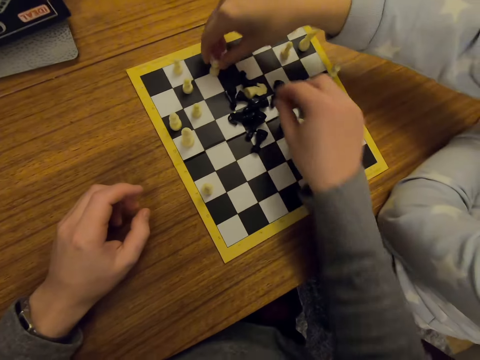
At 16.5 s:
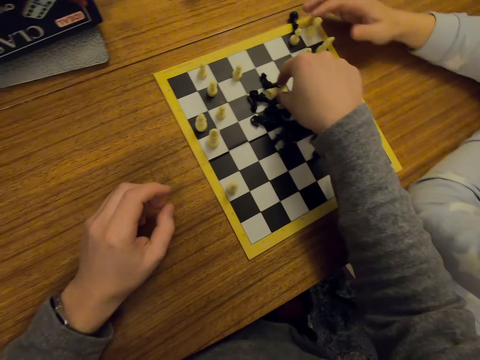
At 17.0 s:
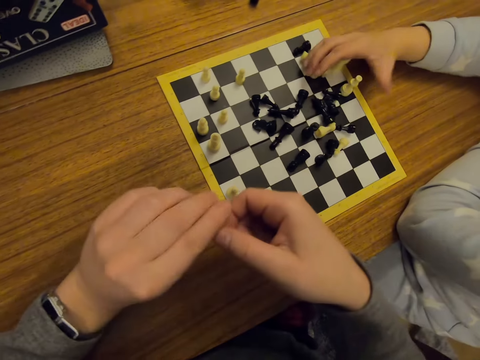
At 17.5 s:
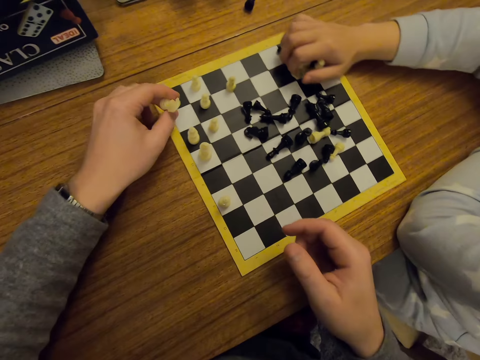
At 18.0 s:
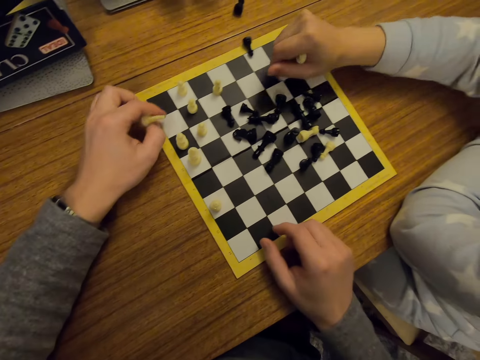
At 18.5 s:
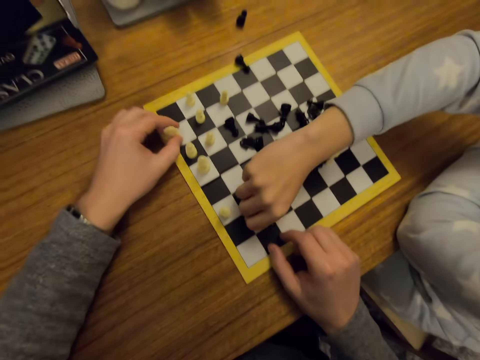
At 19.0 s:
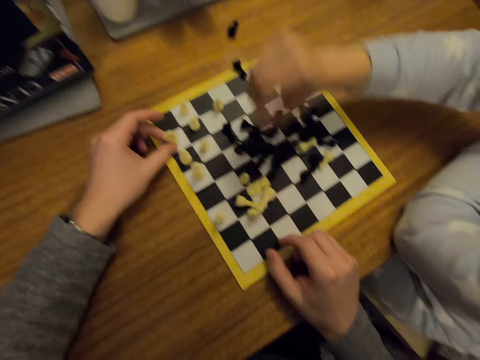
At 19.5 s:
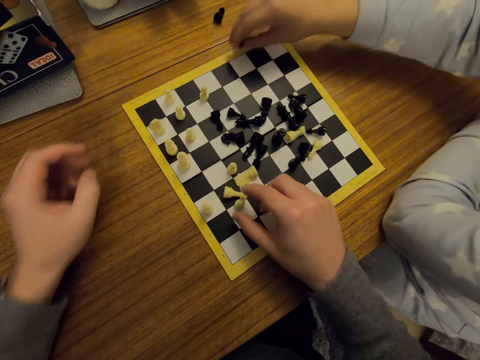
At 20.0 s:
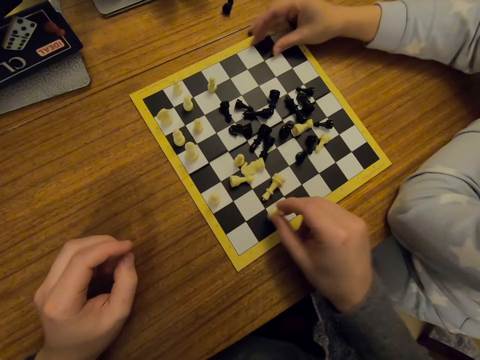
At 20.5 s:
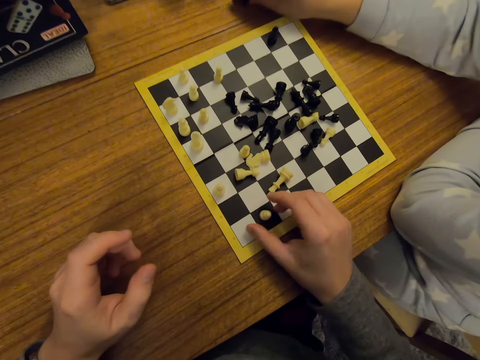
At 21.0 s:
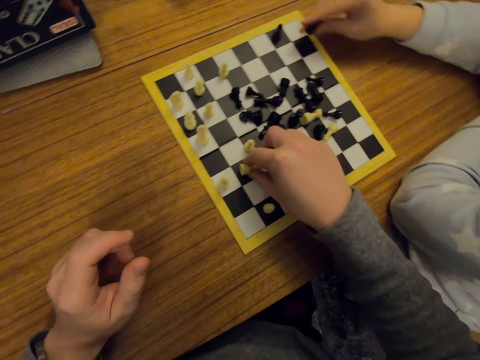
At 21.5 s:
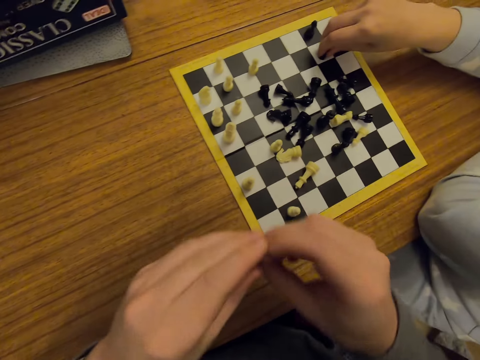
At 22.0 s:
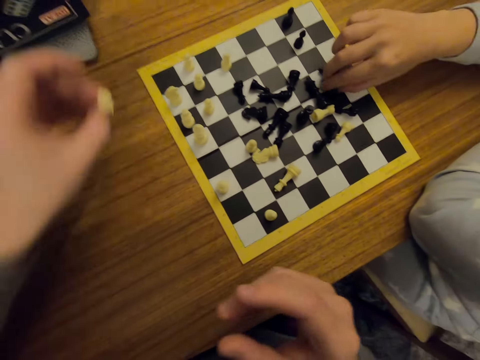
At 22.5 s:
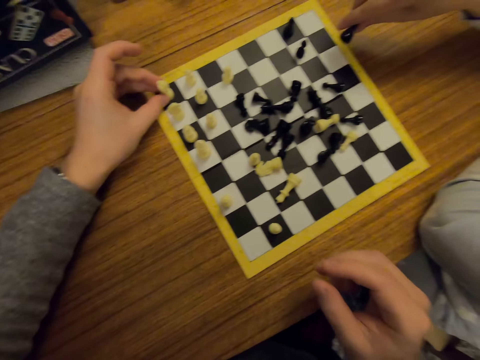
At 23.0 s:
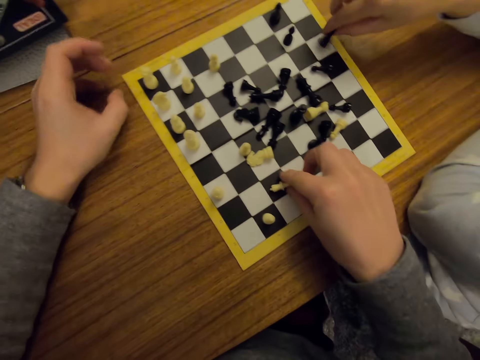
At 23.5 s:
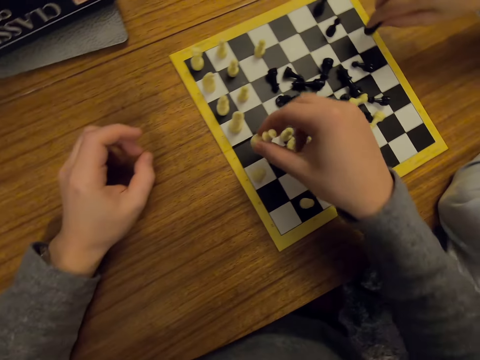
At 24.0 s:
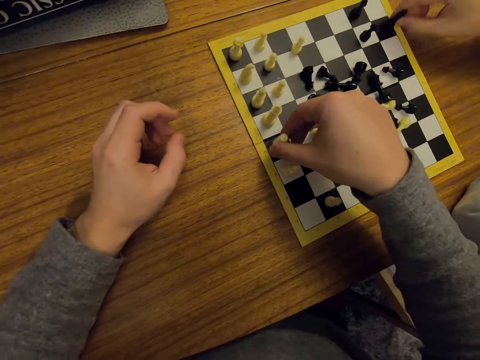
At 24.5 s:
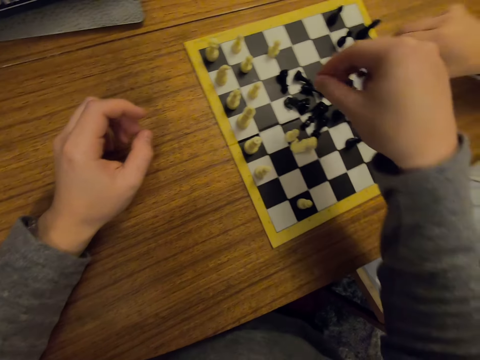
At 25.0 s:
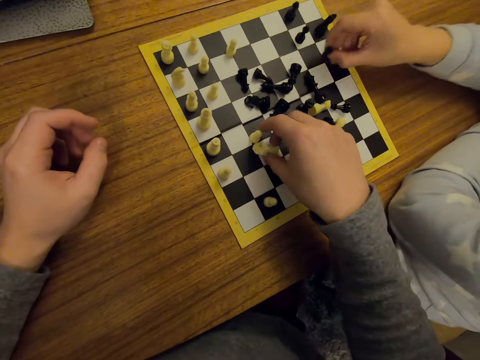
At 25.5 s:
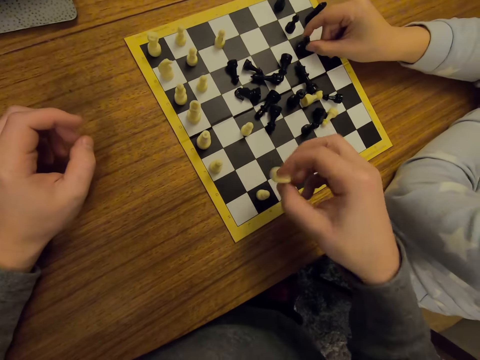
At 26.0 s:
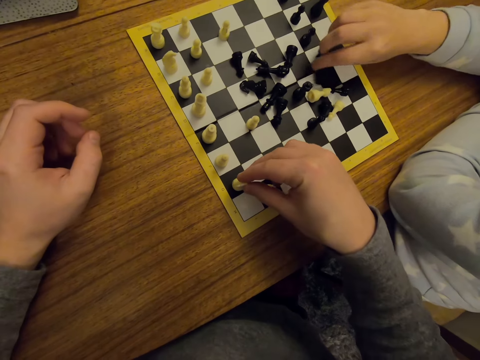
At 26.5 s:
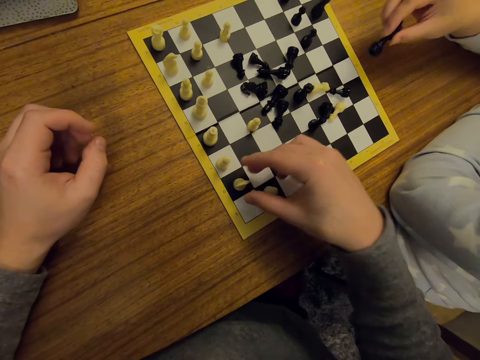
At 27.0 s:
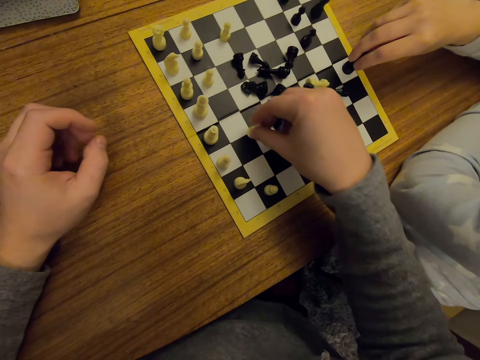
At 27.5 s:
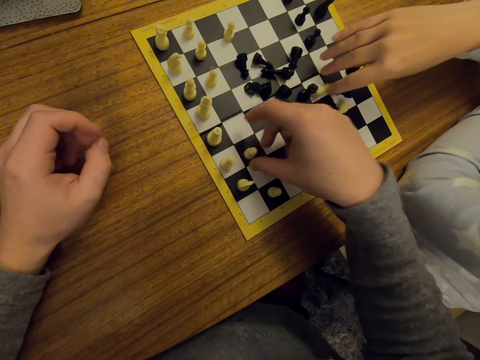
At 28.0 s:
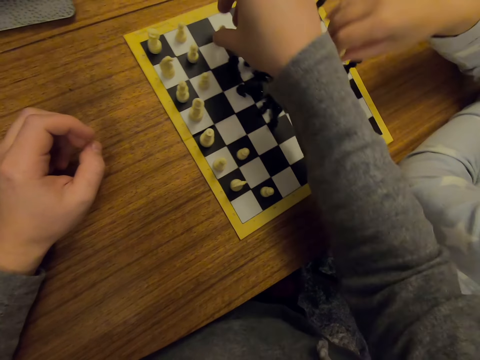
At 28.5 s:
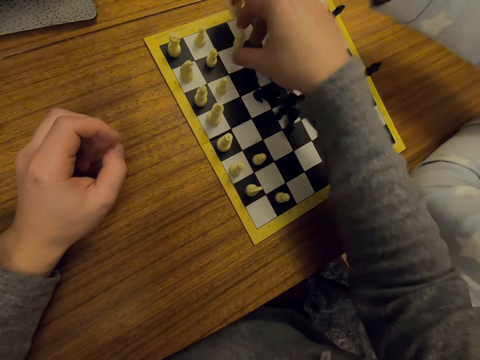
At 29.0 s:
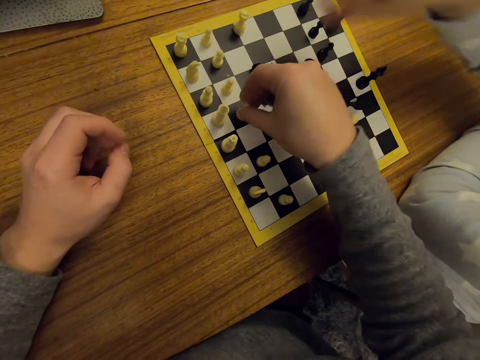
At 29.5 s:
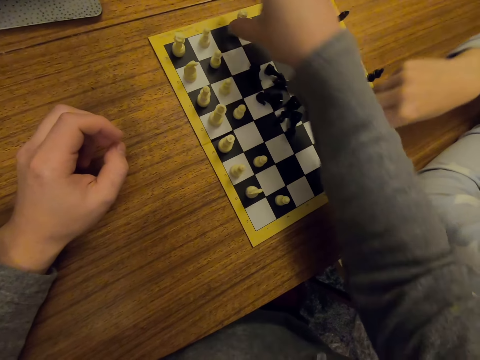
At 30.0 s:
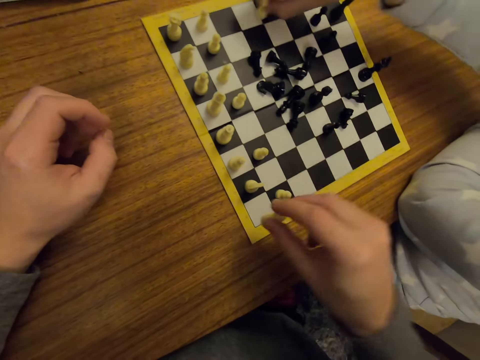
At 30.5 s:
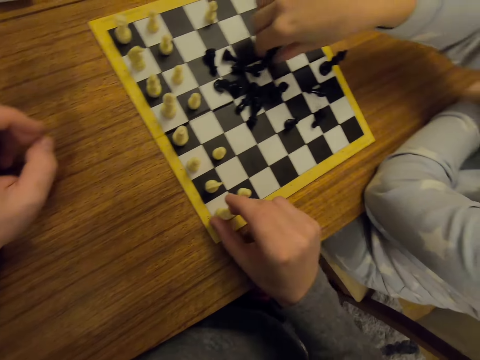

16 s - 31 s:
A person grabs chess pieces on a board. The person puts chess pieces on a table and arranges chess pieces on the board. The camera wearer arranges chess pieces on the board.

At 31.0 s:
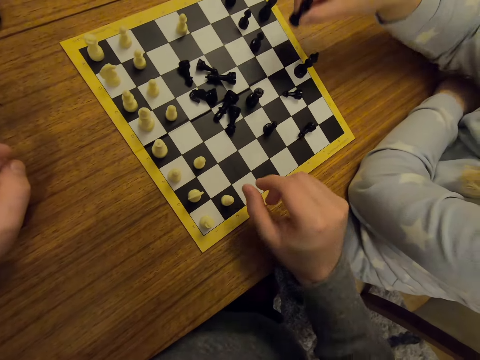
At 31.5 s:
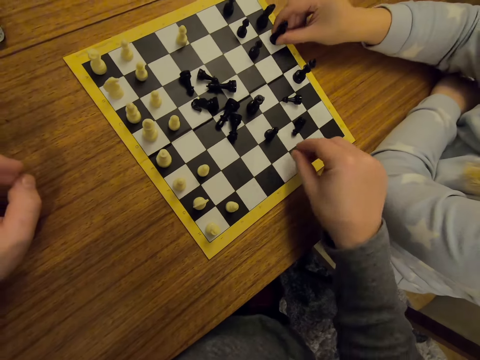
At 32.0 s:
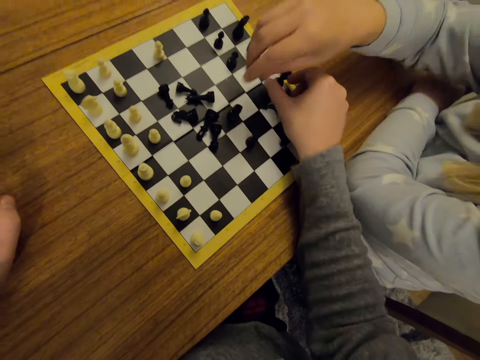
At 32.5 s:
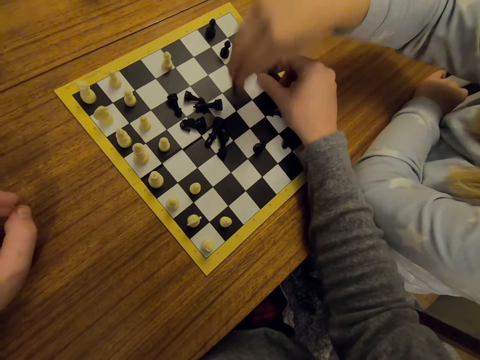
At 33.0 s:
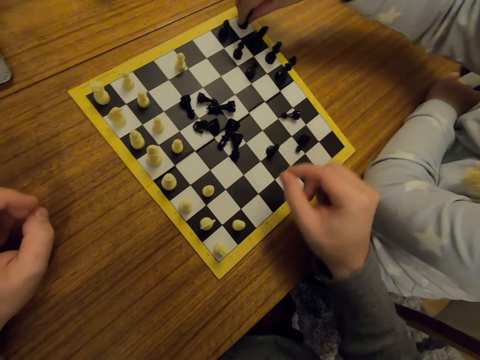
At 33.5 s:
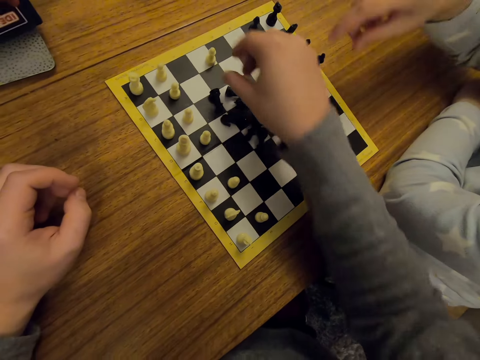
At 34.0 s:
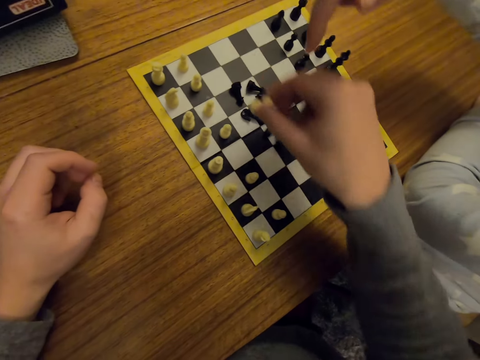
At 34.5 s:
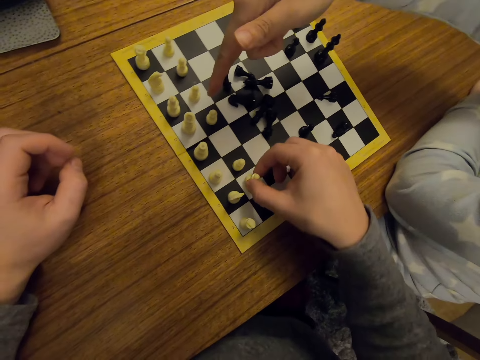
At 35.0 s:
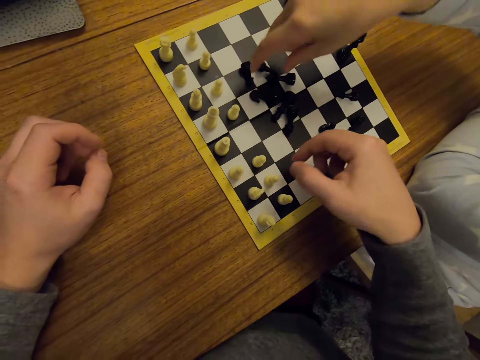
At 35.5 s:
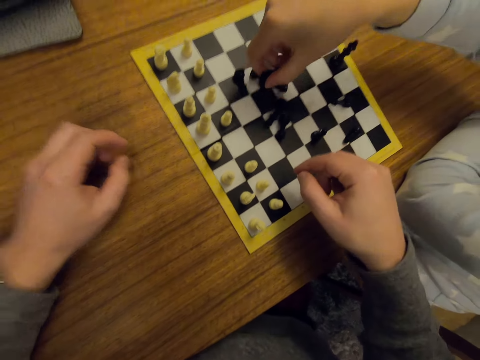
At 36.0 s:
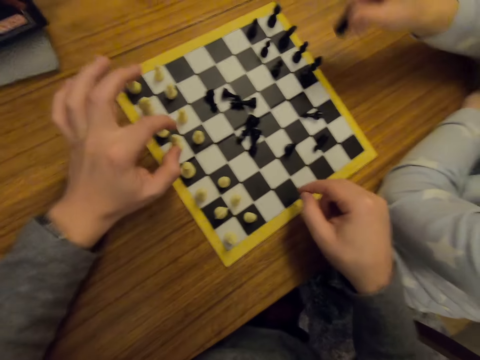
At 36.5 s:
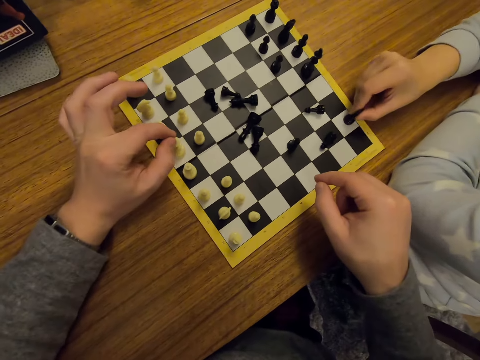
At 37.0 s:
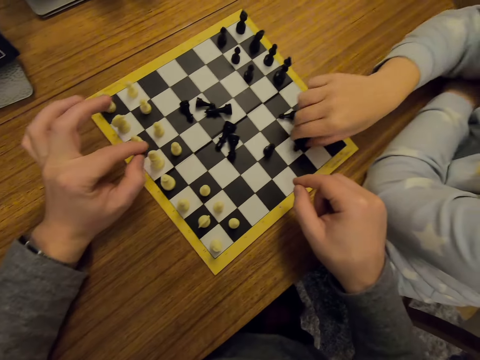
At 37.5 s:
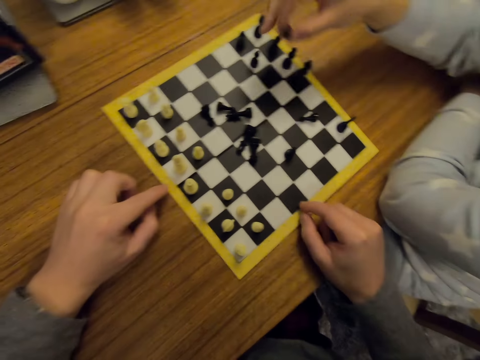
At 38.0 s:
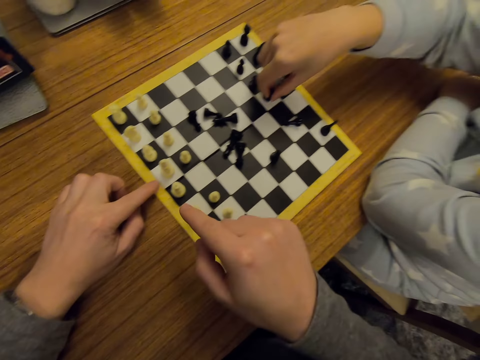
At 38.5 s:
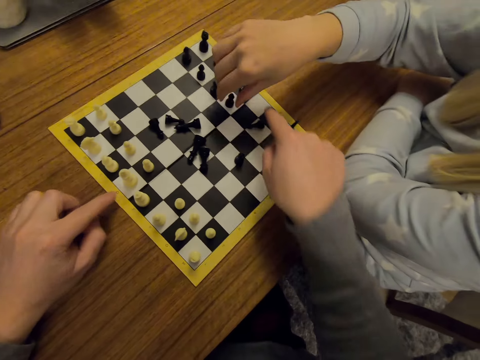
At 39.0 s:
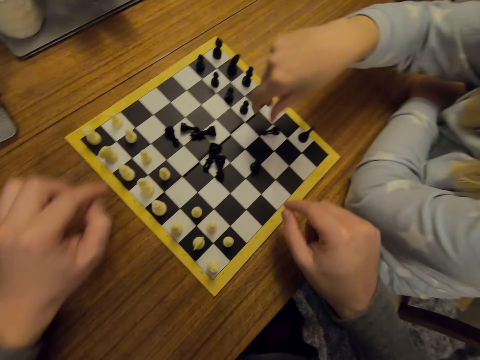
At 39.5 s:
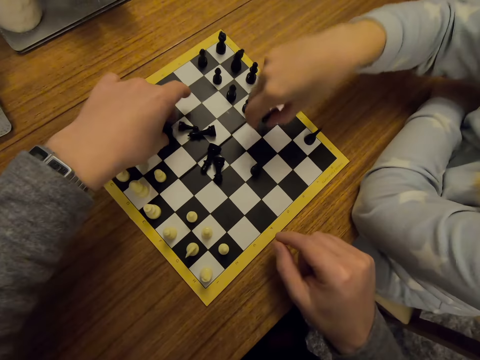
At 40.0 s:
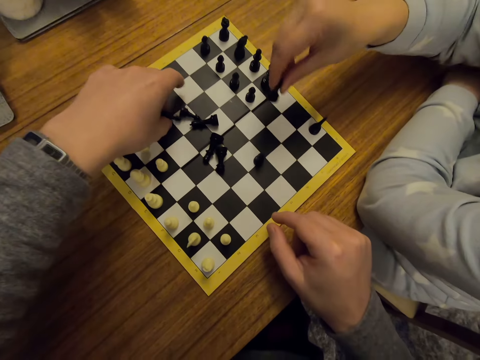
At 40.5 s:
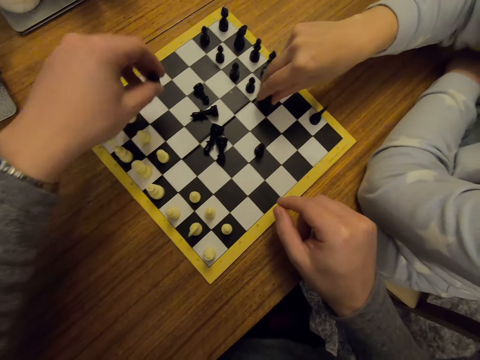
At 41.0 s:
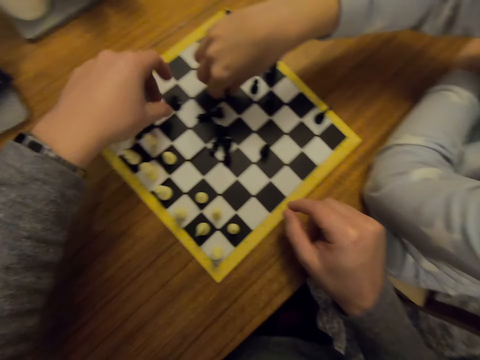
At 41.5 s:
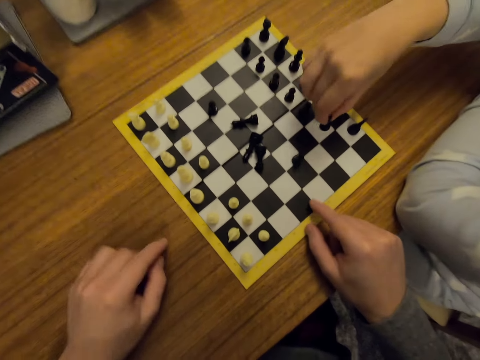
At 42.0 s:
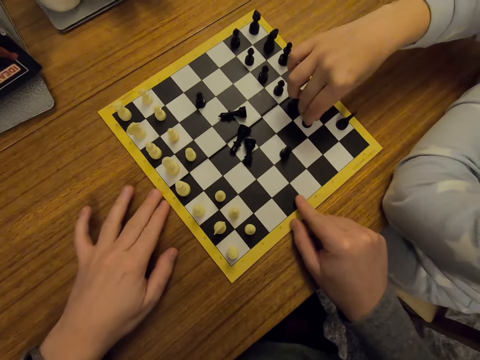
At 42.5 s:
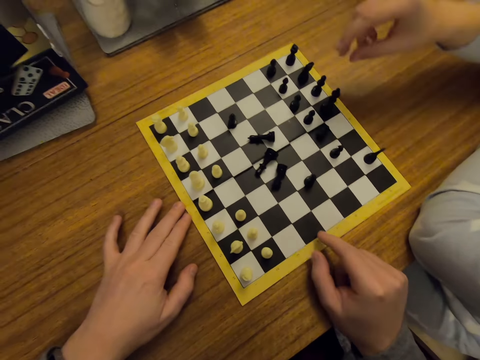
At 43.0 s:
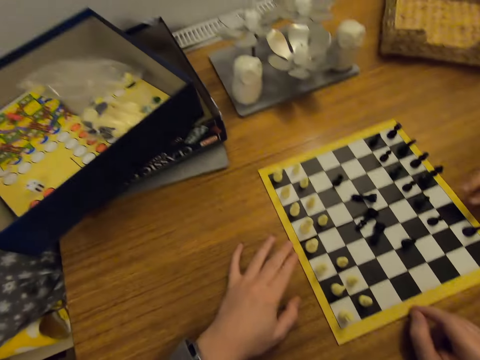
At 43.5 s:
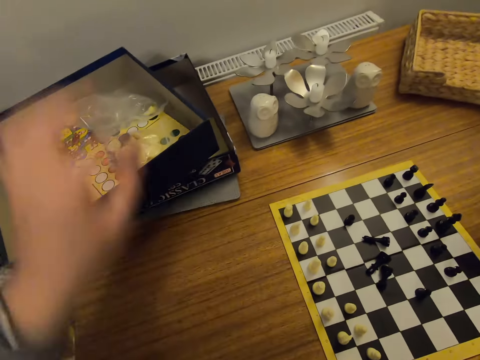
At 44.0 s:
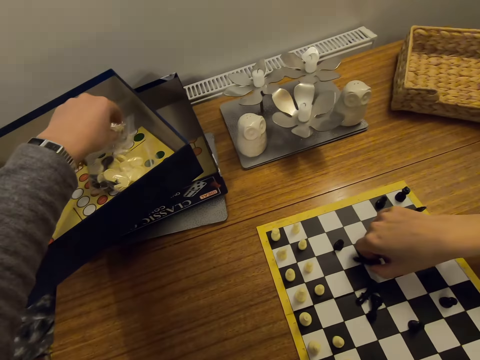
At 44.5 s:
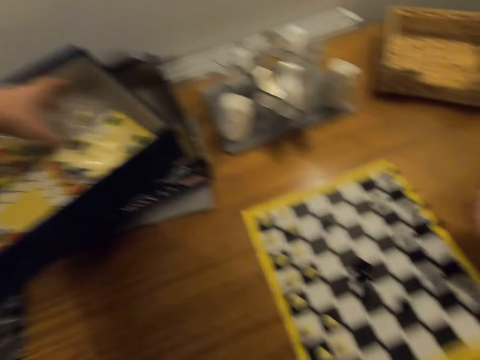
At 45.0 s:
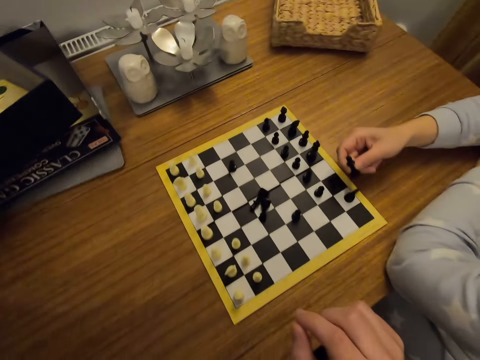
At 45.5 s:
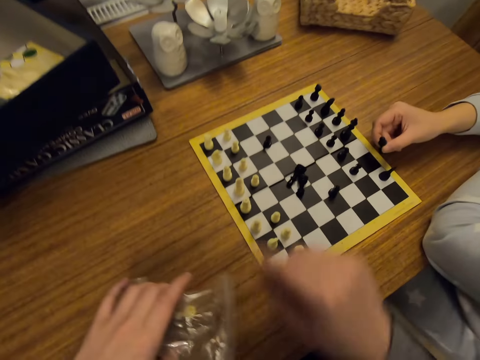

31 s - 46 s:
A person points on a chess board. The person arranges chess pieces on the board. The camera wearer points on the chess board. They pick a packet or paper of chess pieces in a box.
